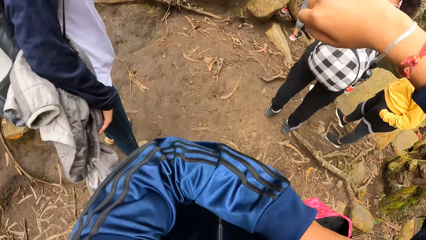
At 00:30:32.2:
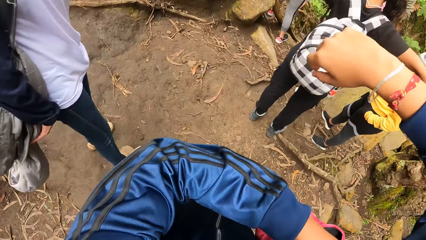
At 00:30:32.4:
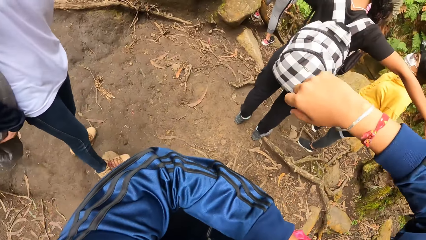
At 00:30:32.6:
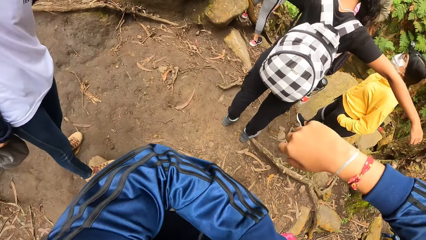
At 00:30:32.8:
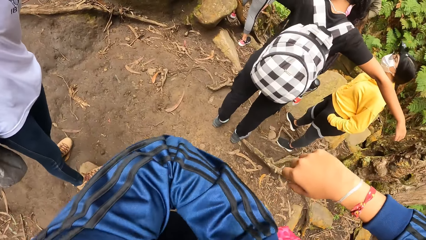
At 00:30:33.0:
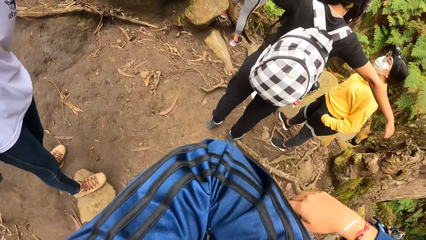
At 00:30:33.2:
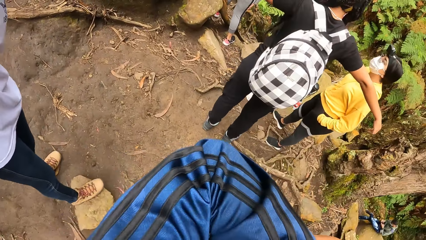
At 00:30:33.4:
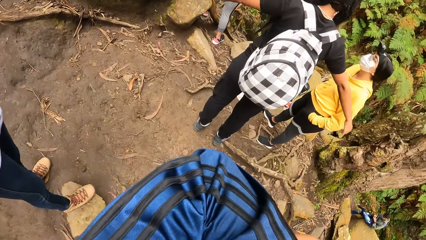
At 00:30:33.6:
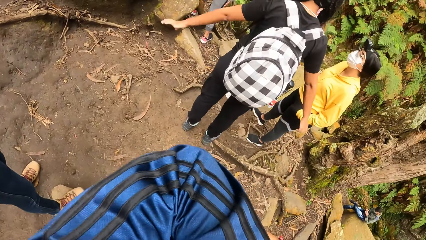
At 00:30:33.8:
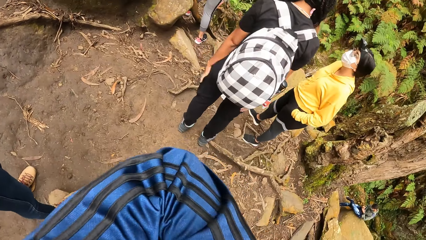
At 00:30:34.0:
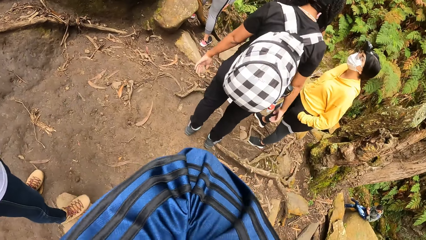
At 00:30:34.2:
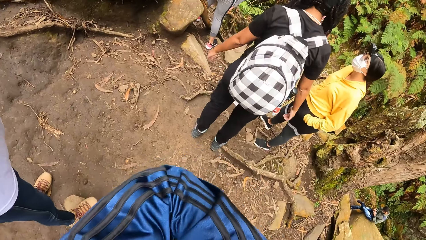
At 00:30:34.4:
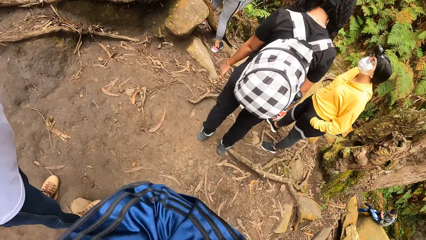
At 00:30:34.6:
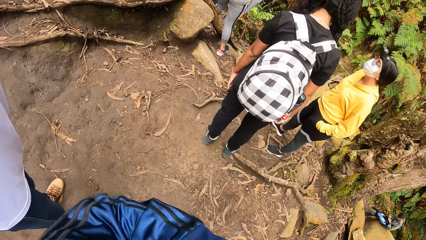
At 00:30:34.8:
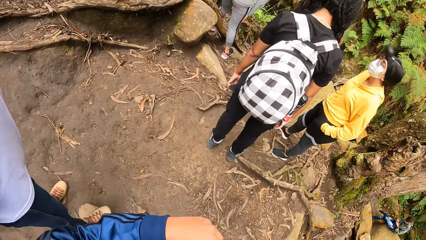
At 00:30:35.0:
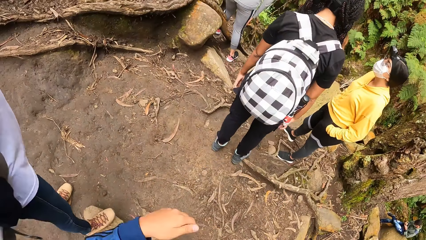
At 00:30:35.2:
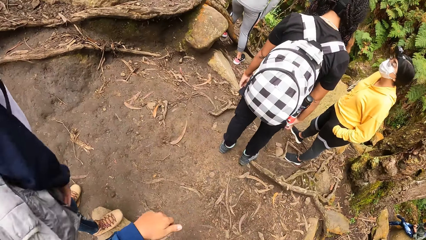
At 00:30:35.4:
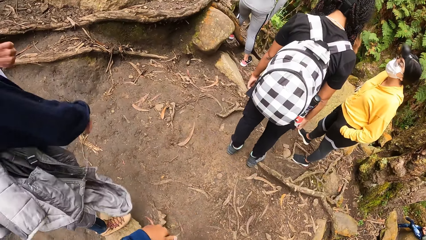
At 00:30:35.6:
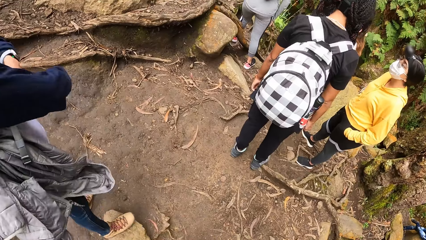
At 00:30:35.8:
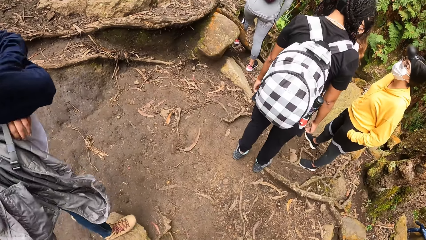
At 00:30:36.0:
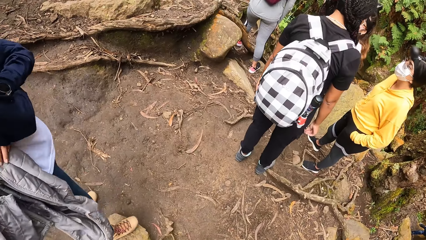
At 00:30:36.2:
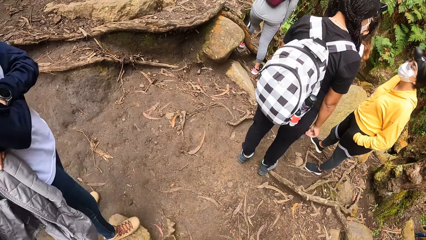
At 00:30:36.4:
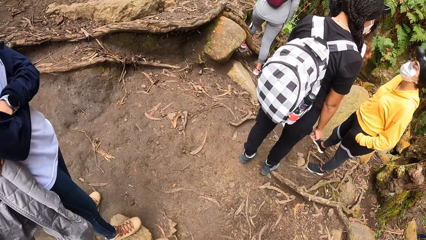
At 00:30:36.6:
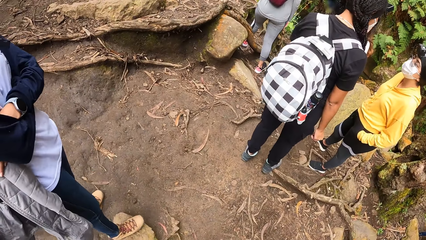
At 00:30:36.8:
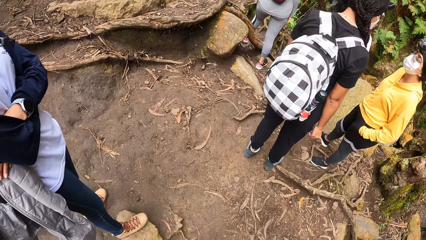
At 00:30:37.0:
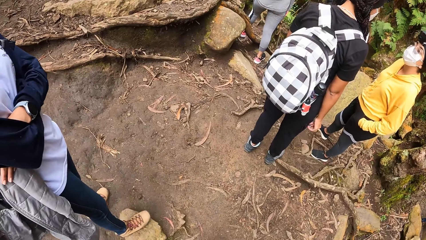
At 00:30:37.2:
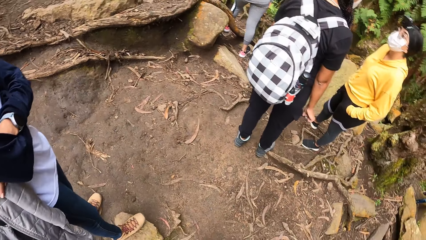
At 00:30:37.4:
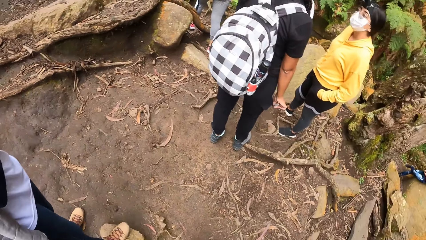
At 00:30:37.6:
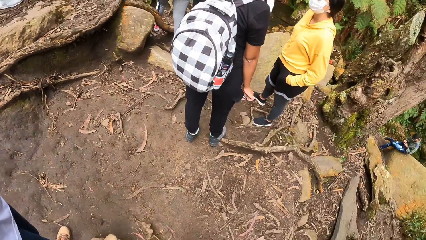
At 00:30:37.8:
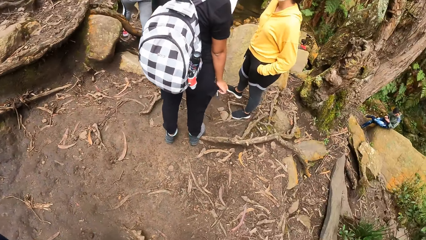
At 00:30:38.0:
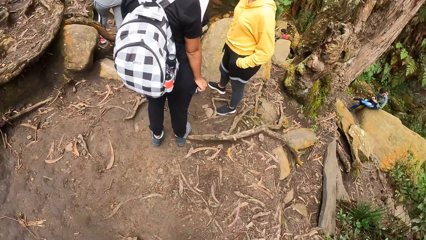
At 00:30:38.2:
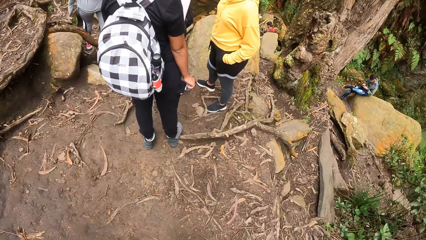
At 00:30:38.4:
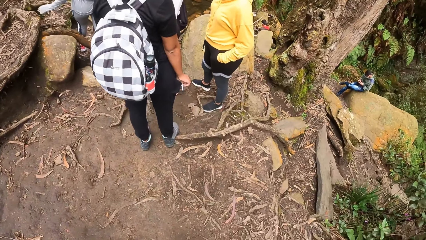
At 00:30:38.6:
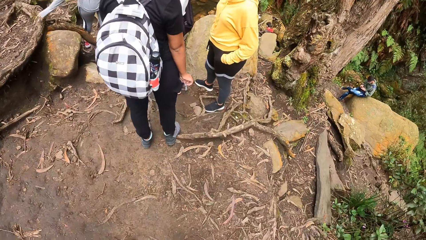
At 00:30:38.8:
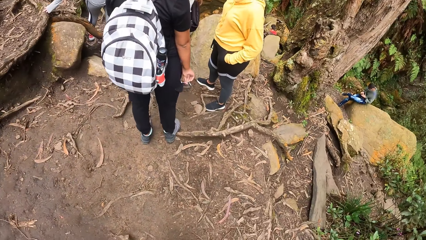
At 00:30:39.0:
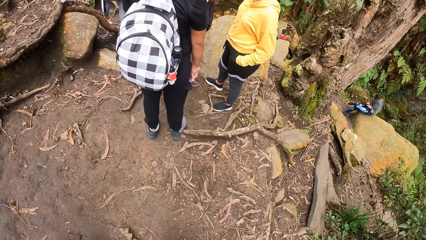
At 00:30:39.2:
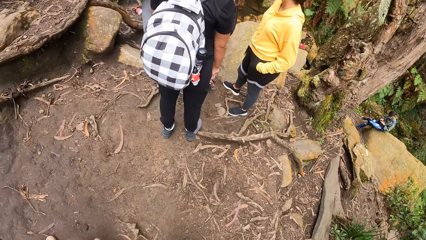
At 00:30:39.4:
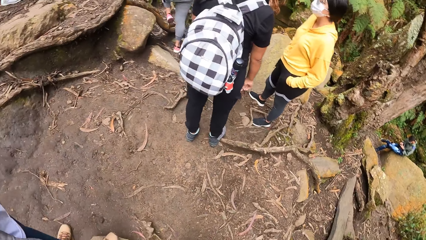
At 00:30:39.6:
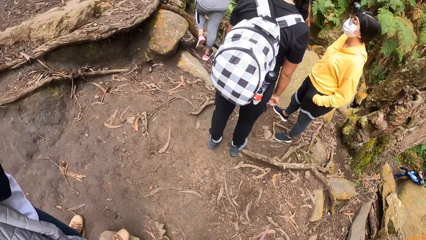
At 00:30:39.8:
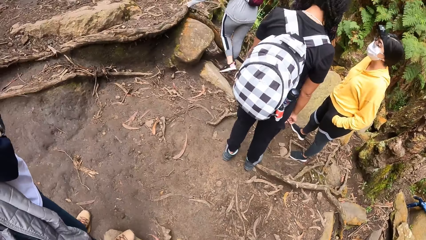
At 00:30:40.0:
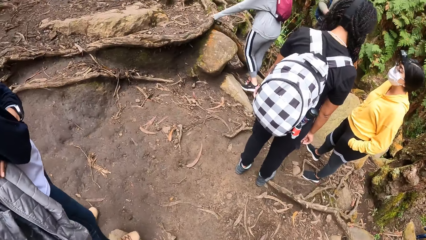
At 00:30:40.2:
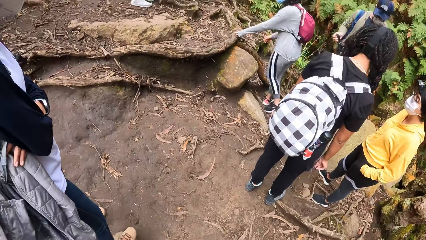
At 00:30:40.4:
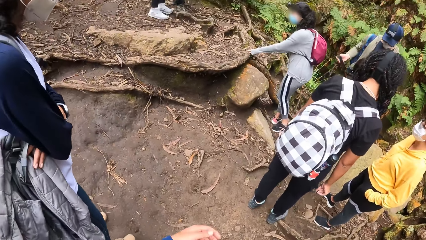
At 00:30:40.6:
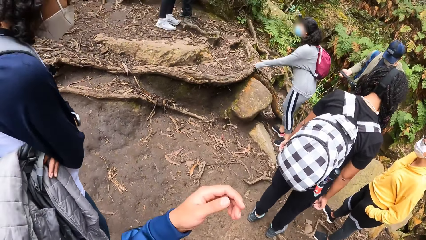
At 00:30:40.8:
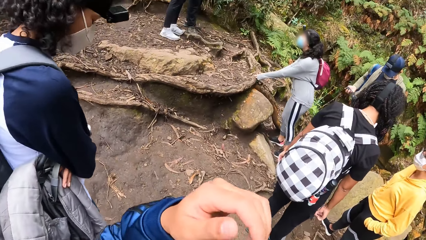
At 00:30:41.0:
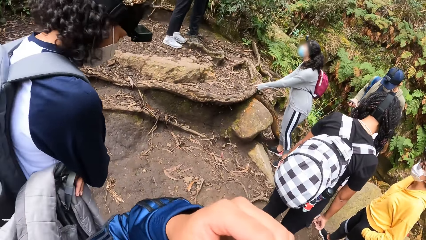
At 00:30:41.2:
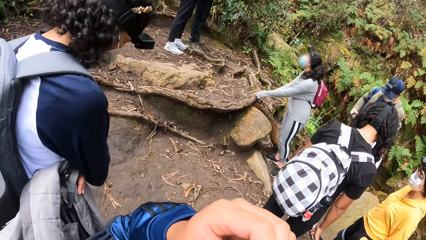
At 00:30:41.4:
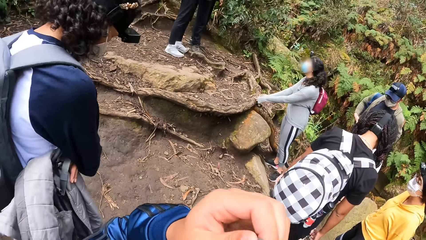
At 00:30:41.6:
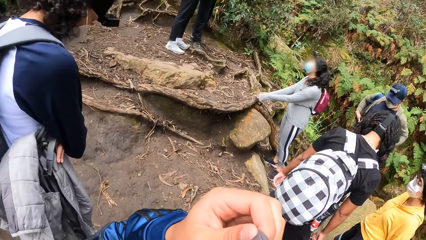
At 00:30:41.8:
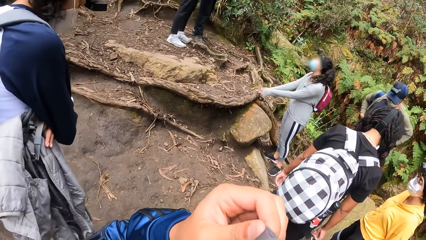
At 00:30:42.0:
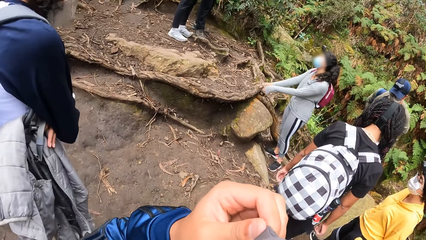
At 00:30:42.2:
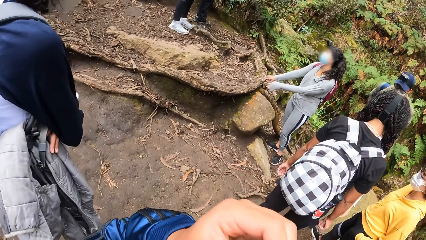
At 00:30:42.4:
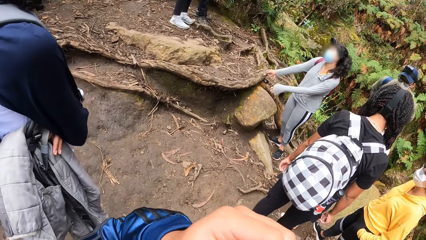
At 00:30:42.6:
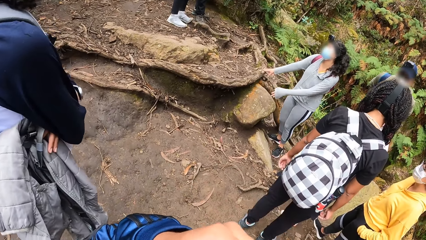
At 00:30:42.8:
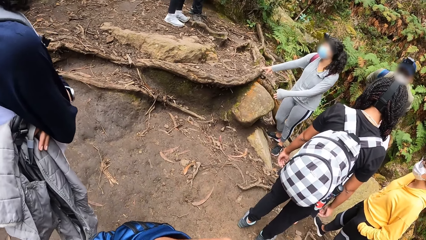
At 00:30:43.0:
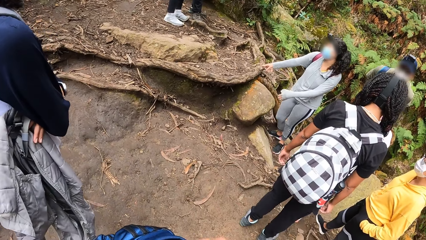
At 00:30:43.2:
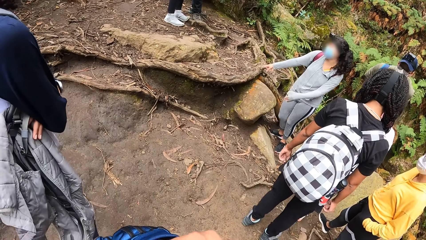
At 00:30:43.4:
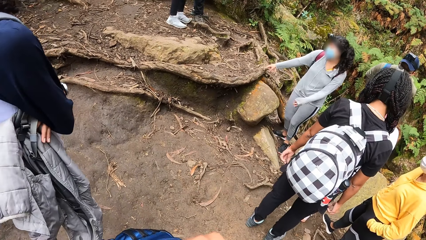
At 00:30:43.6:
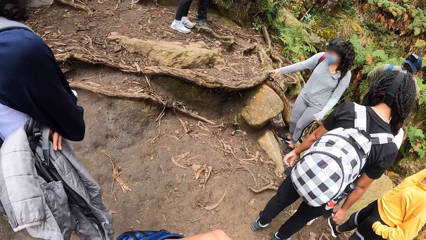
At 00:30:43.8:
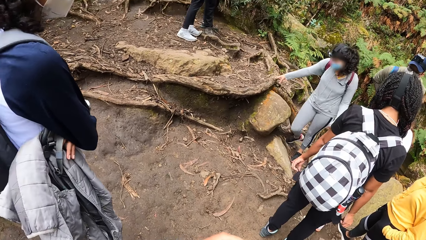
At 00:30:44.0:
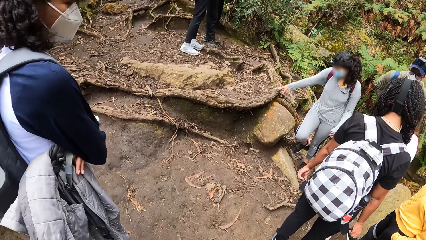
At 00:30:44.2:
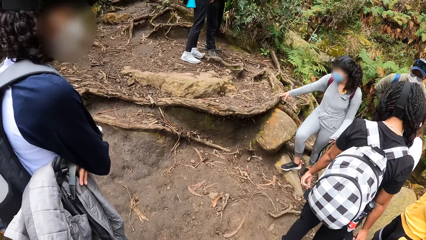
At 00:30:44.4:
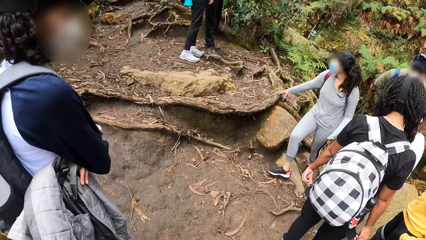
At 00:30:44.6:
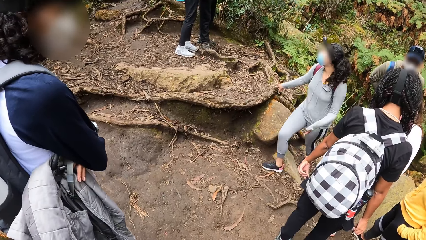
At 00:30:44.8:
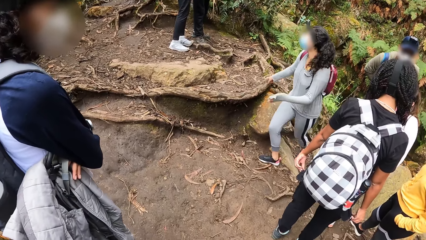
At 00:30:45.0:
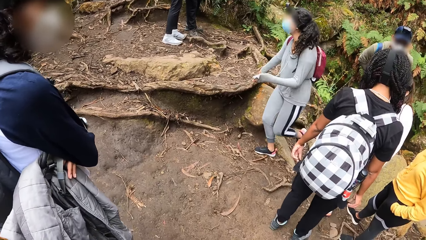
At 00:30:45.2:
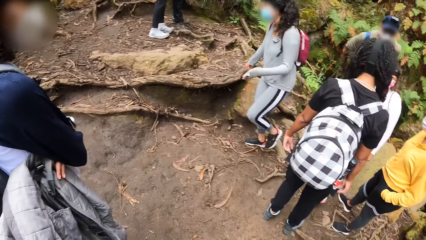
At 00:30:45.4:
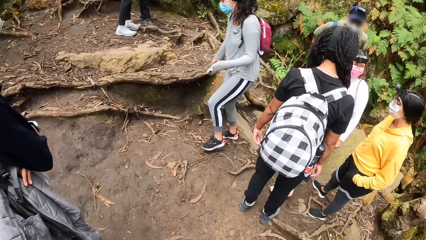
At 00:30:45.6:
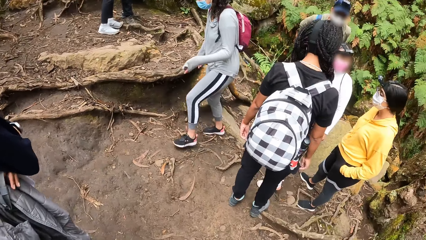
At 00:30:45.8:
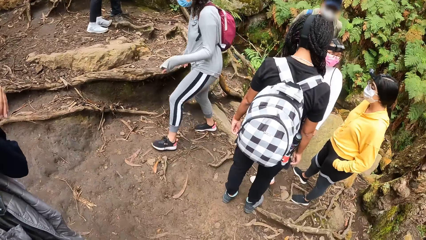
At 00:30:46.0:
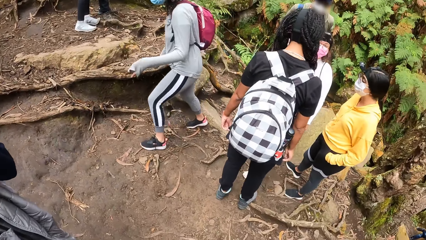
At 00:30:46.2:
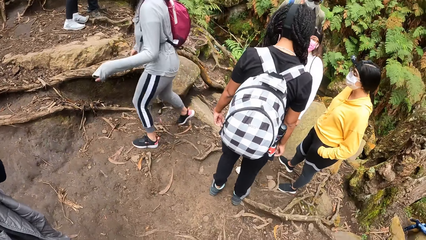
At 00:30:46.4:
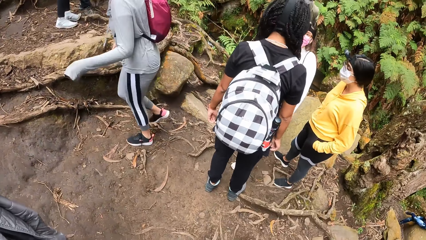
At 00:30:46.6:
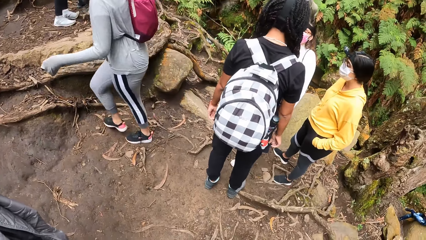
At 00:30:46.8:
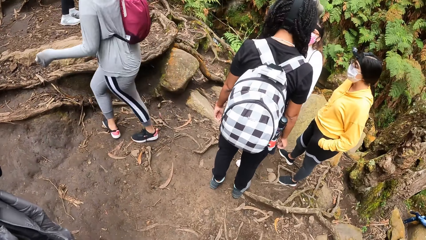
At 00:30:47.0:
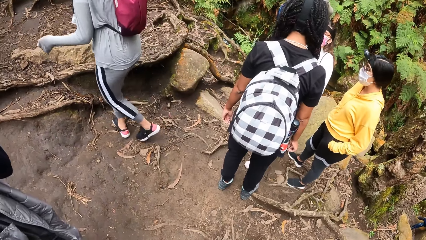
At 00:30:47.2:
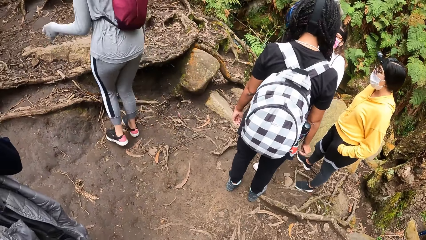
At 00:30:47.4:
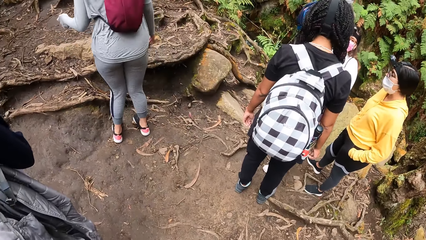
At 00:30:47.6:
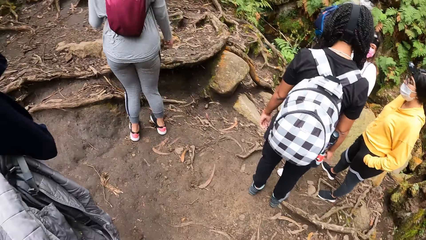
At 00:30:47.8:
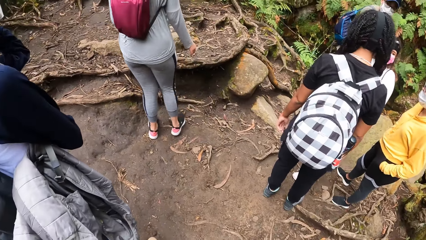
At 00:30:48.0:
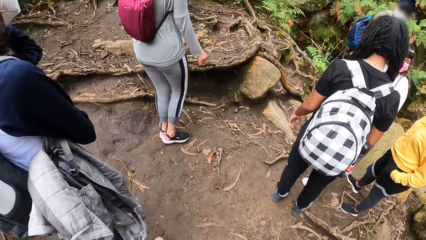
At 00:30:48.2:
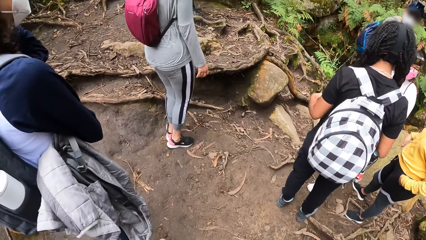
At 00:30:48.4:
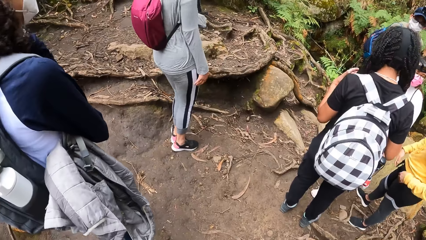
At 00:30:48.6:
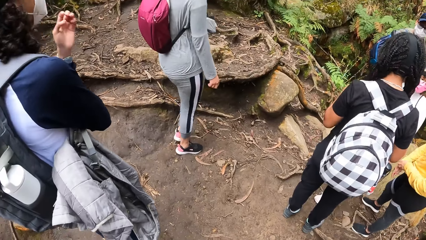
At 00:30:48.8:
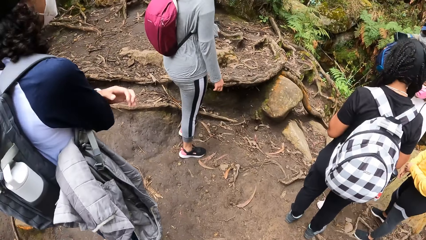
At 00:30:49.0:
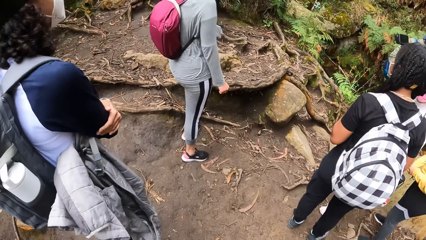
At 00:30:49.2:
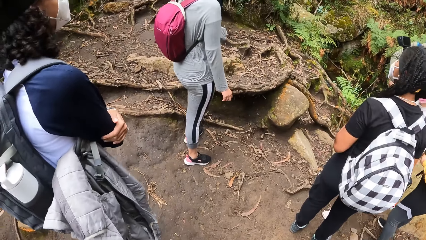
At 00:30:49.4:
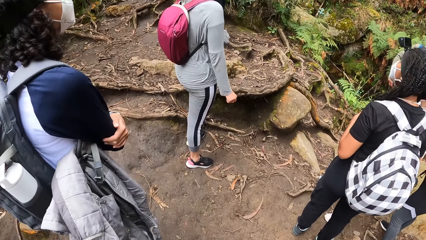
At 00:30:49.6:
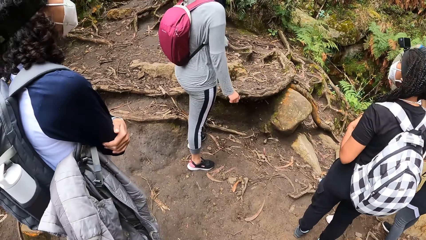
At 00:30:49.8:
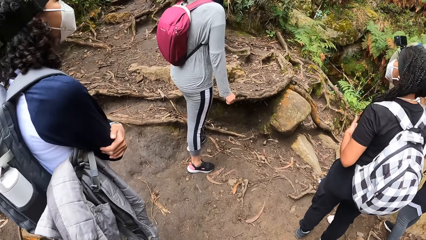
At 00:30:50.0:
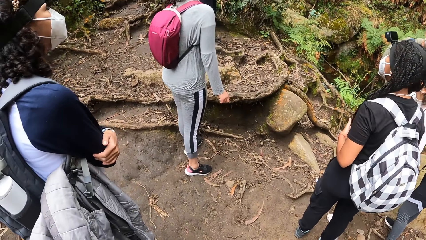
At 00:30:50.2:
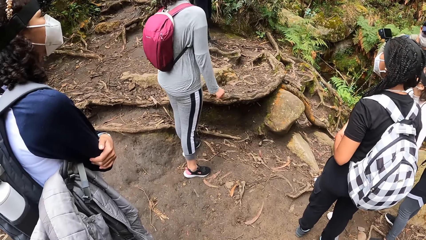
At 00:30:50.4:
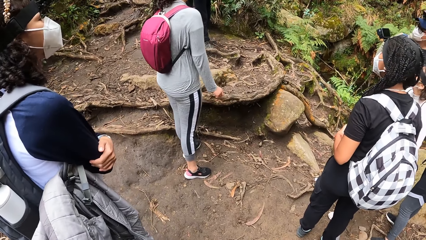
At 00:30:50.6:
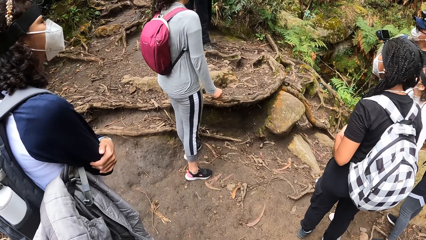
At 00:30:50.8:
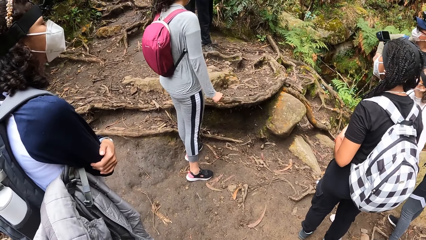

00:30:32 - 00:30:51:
The camera wearer adjusts the bag on her right hand with her left hand. She moves the left hand. She does something. A woman places her left hand on the trunk and places her right hand on the ground. The camera wearer moves the left hand. The woman moves around.
